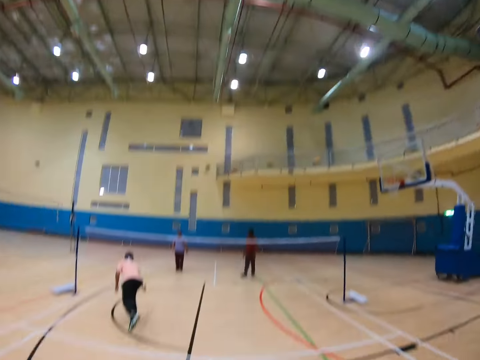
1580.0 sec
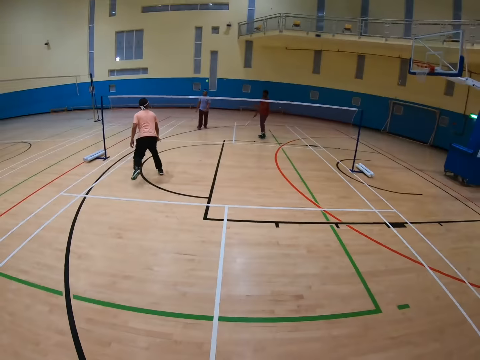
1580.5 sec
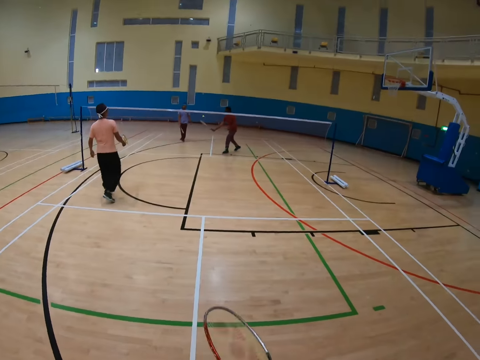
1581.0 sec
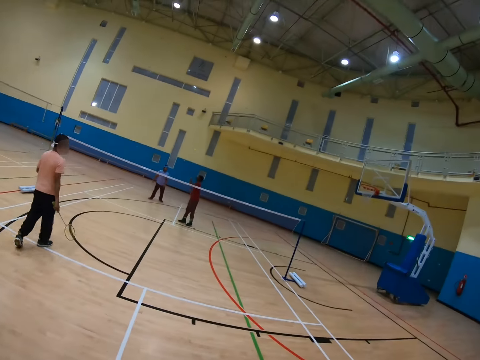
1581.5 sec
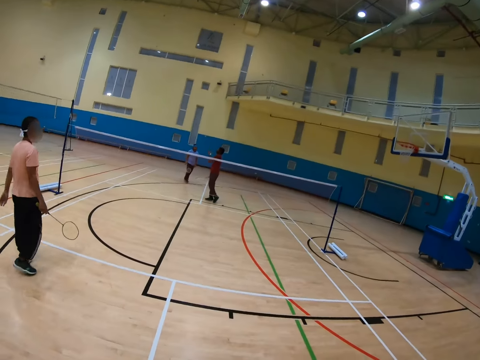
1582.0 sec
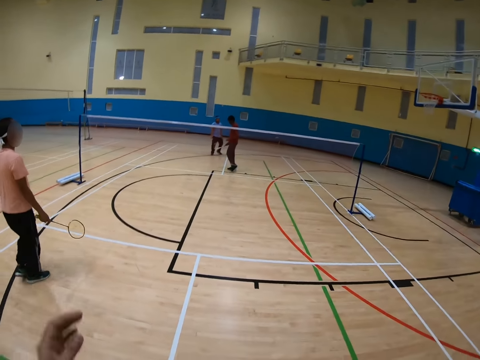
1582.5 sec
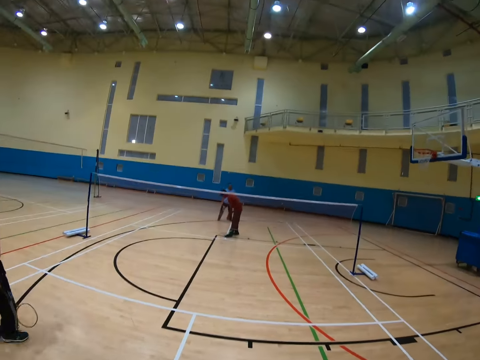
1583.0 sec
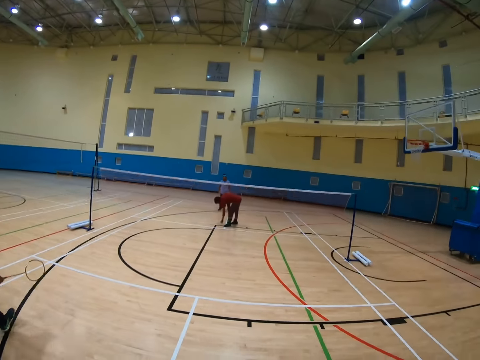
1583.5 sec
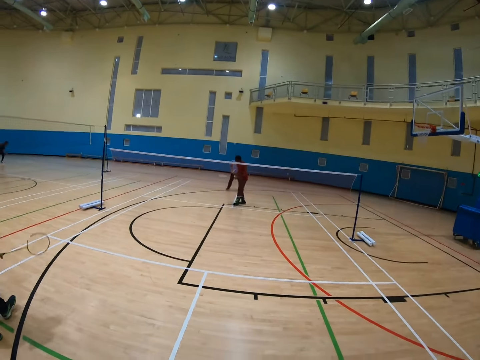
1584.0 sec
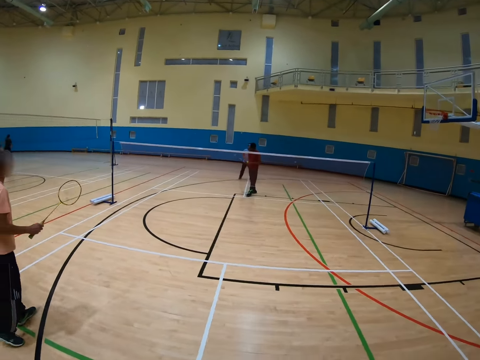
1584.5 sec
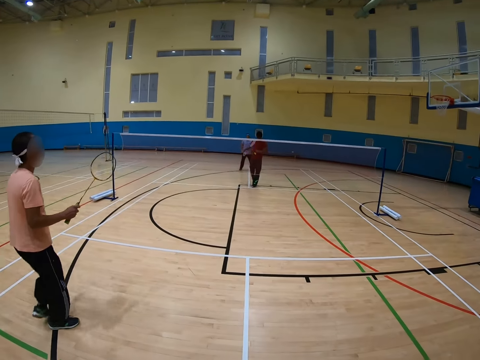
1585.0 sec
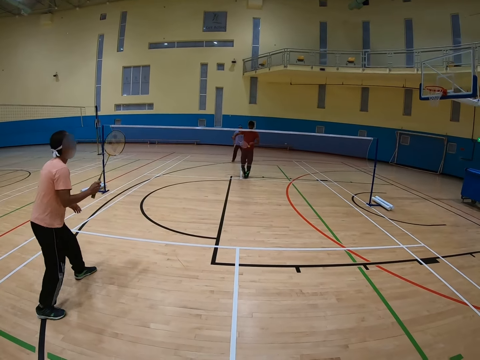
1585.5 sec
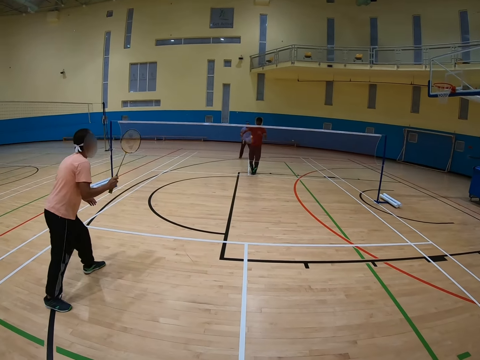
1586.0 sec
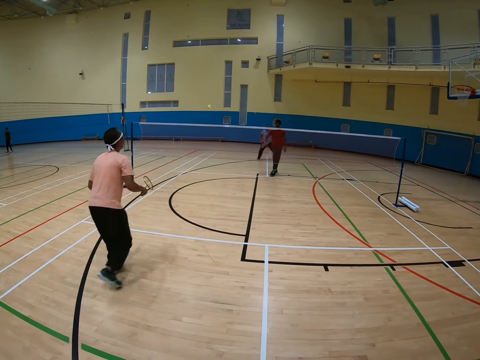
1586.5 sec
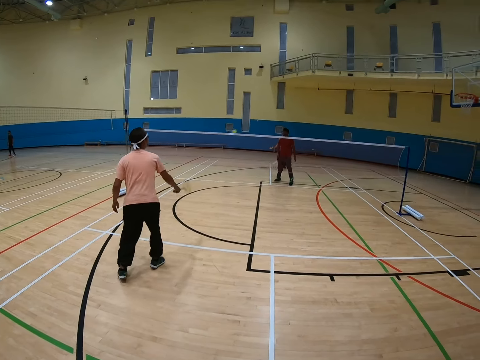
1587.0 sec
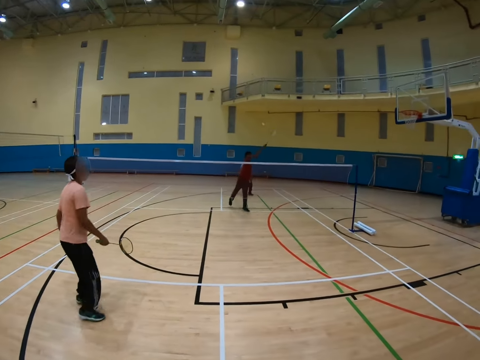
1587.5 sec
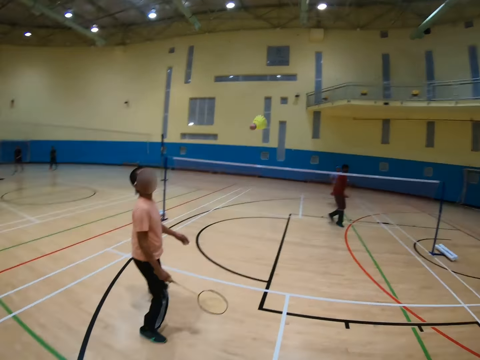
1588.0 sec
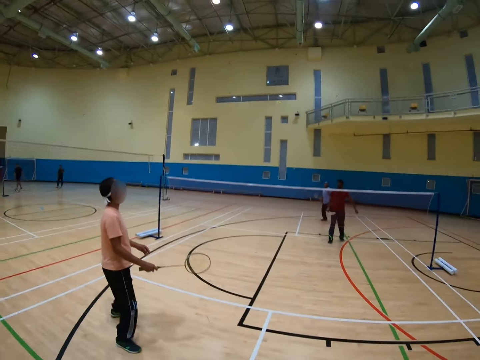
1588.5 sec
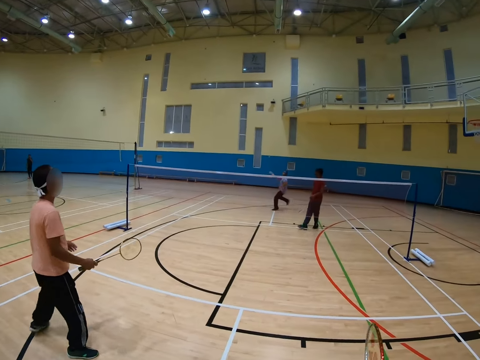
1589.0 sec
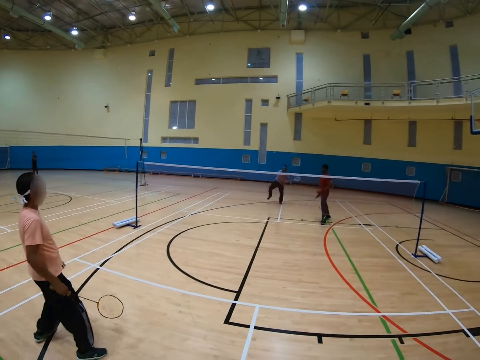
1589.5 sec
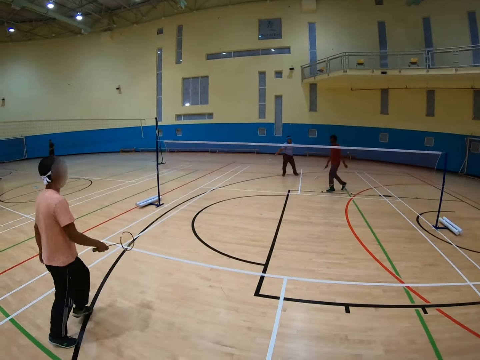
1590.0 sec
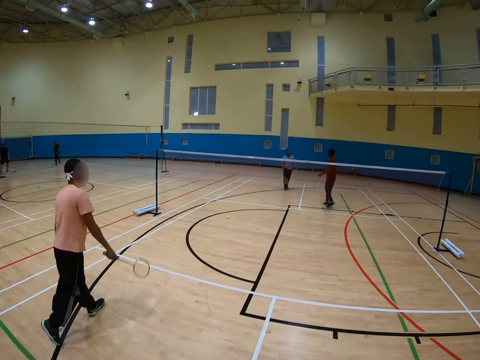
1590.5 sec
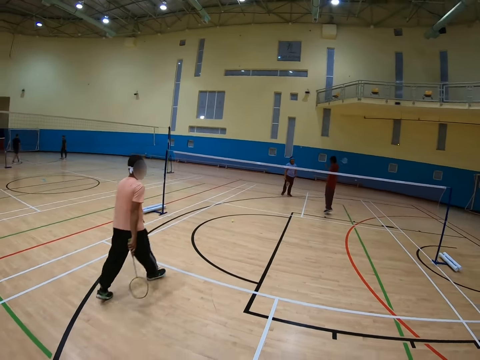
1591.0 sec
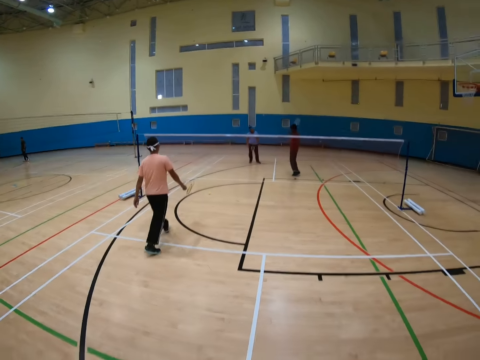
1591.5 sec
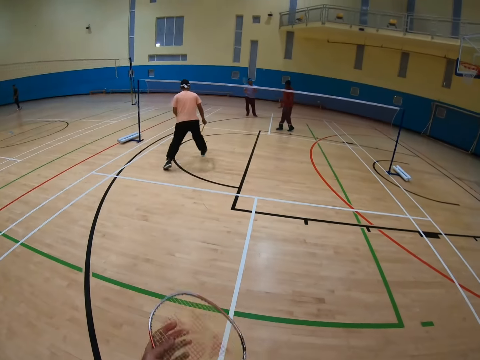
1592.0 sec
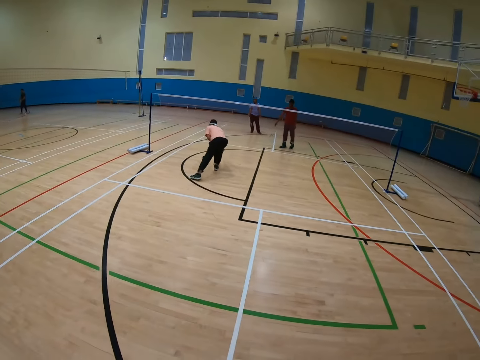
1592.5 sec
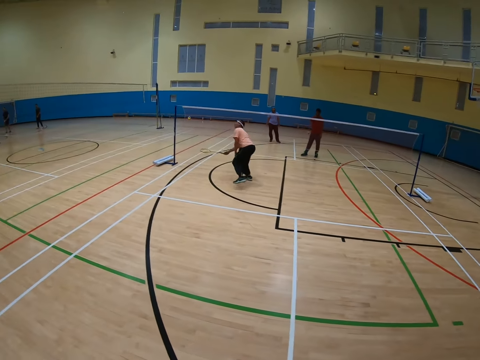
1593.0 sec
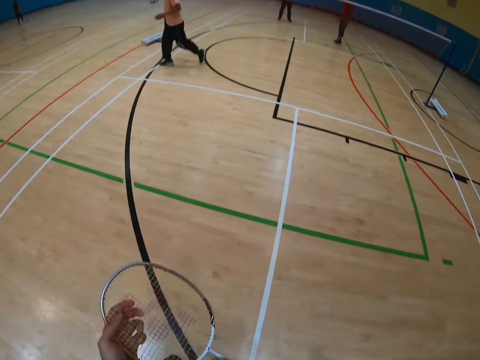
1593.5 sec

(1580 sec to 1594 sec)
A man hits the shuttlecock repeatedly. Another man hits the shuttlecock. A third man hits the shuttlecock. The second man walks in the badminton court.

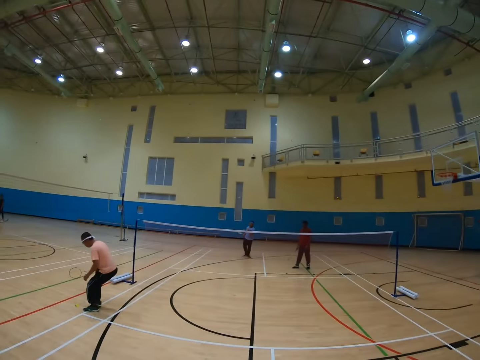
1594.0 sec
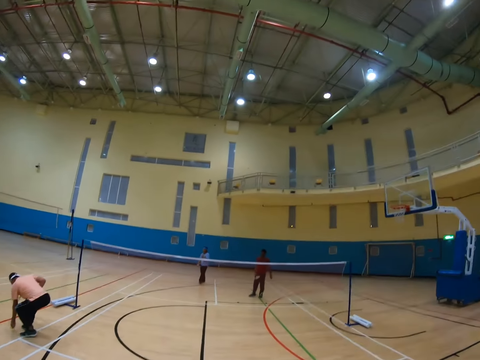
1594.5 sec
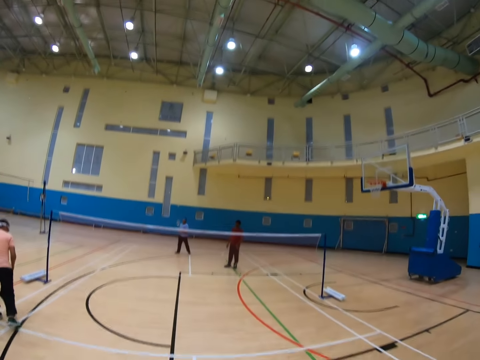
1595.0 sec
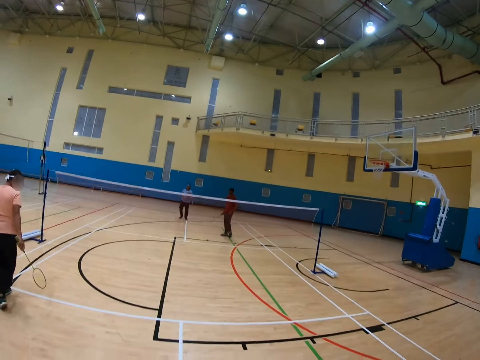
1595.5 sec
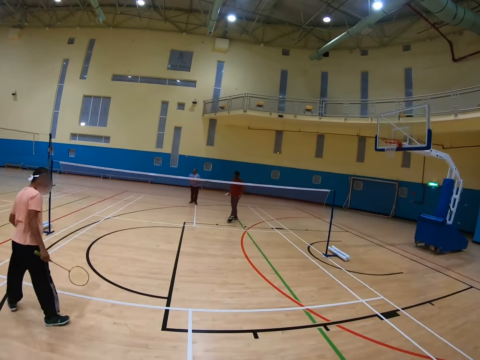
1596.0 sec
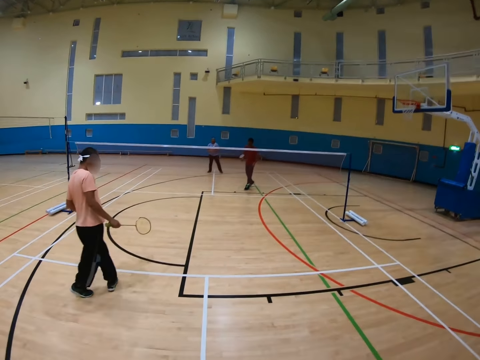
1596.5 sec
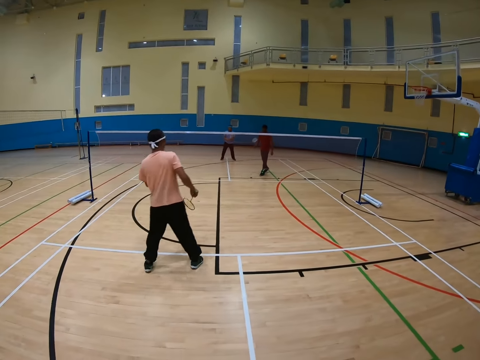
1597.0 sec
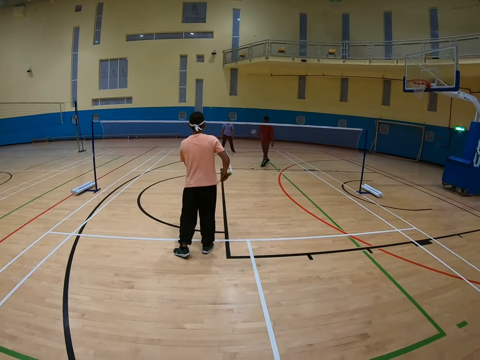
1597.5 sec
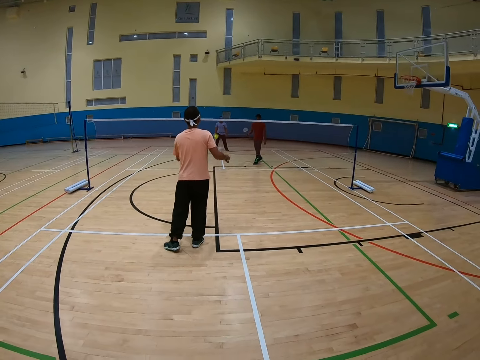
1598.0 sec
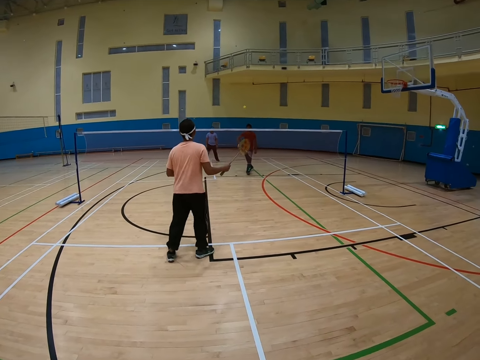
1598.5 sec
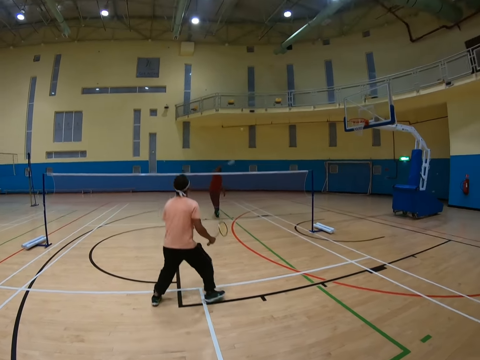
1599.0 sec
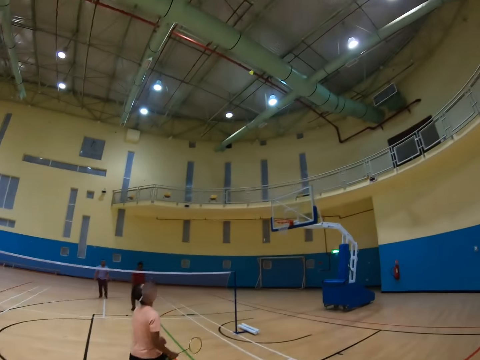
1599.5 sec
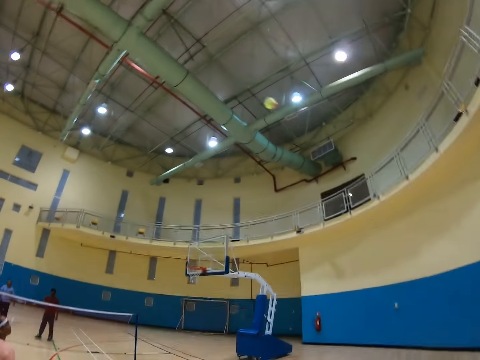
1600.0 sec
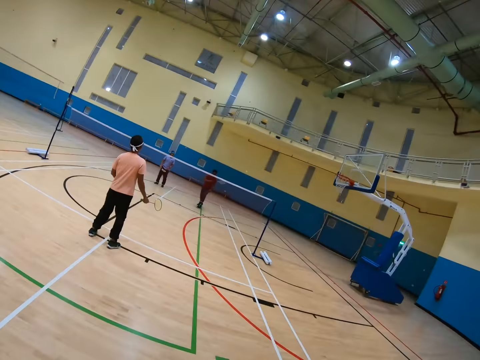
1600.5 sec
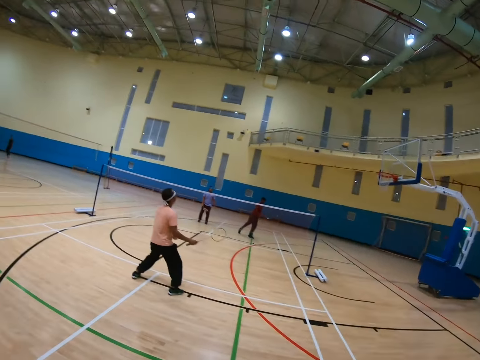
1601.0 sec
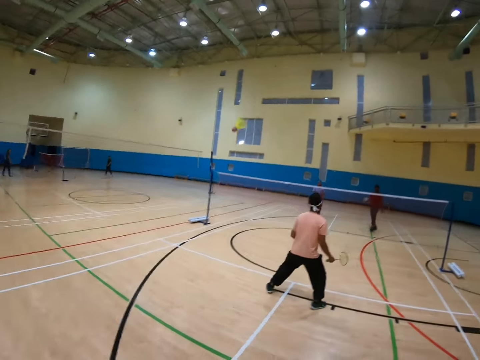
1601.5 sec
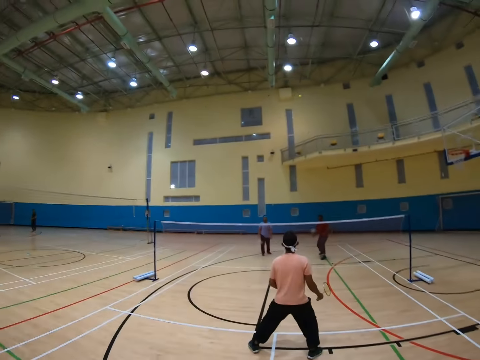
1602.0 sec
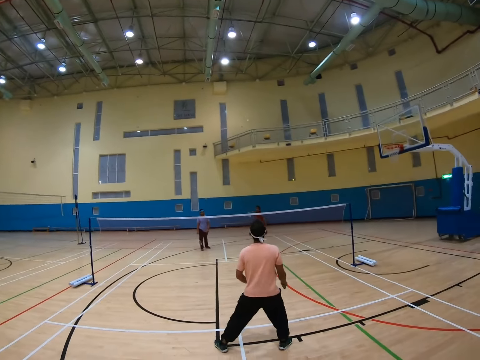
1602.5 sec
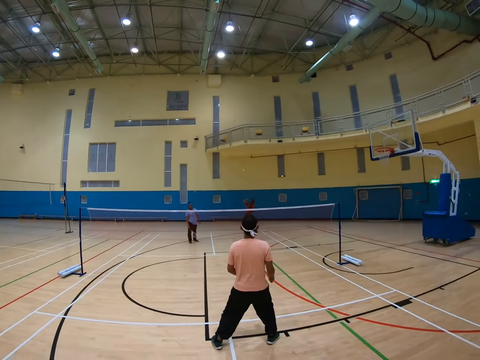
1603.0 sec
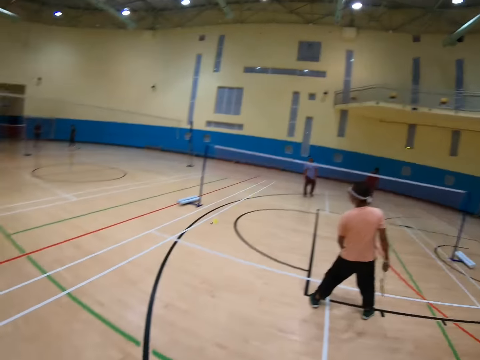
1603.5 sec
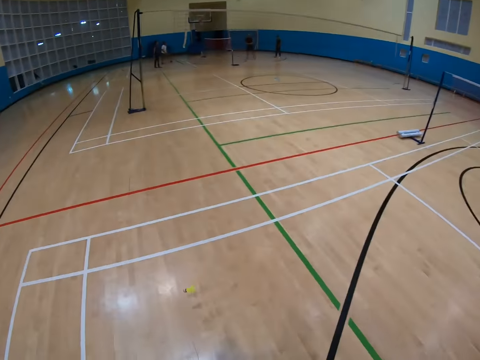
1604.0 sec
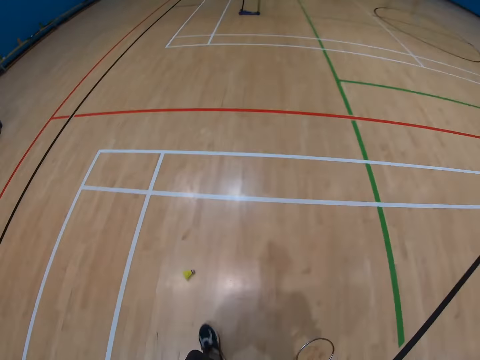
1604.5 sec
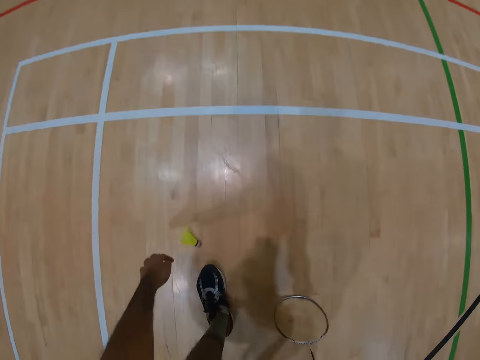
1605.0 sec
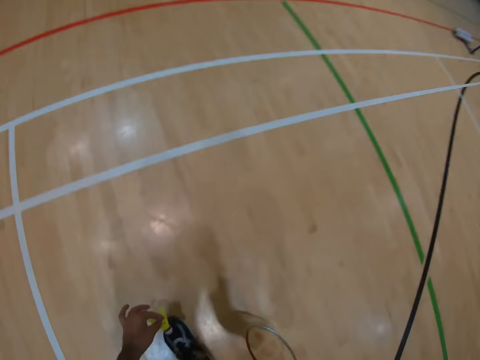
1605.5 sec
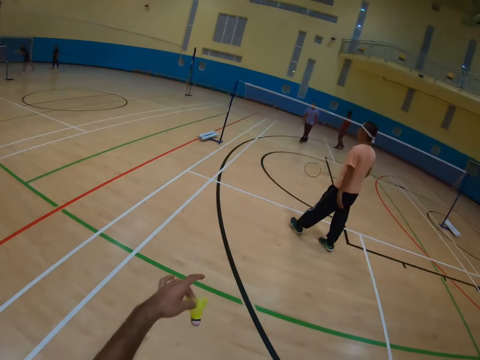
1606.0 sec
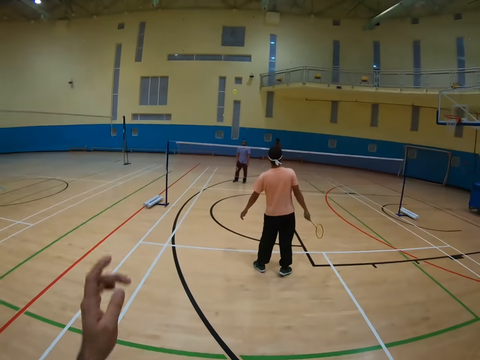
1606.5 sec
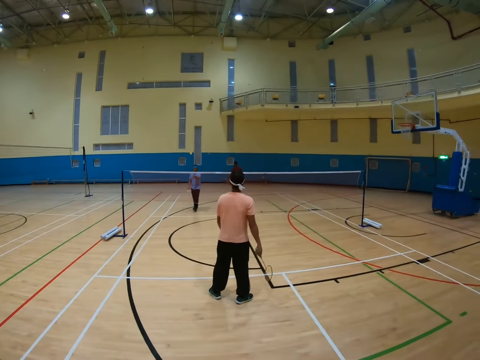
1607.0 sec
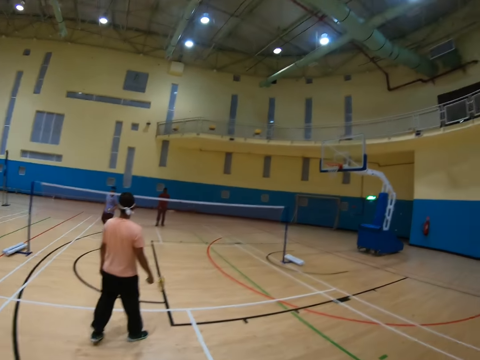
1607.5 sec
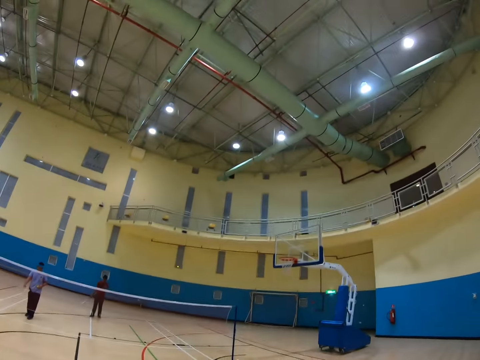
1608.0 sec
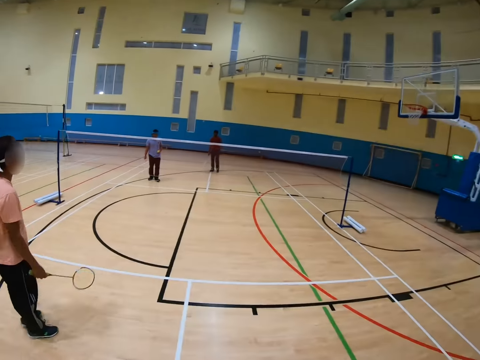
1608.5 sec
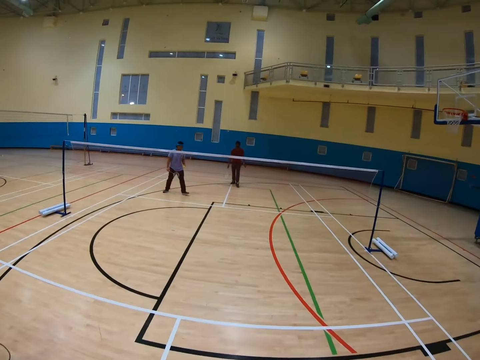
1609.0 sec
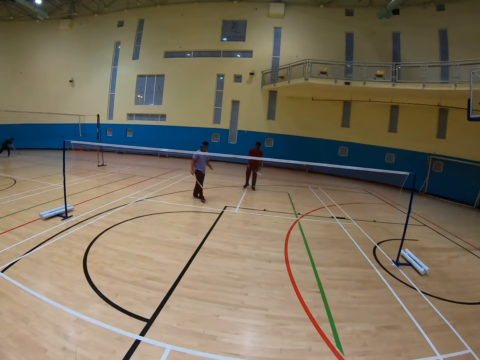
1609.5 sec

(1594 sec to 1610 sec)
A man picks up the shuttlecock. The man hits the shuttlecock. Another man hits the shuttlecock. The camera wearer hits the shuttlecock. The other man hits the shuttlecock. The camera wearer picks up the shuttlecock. They hit the shuttlecock.
